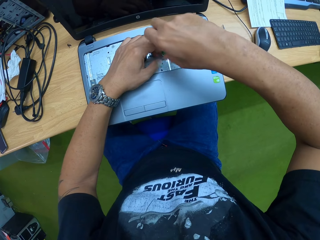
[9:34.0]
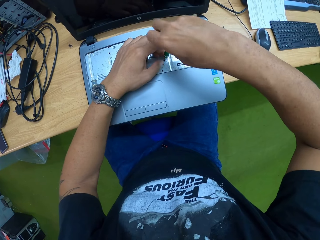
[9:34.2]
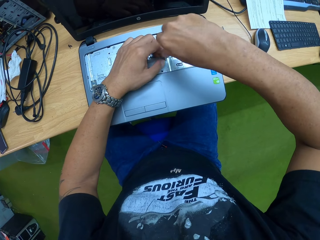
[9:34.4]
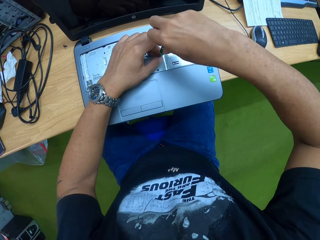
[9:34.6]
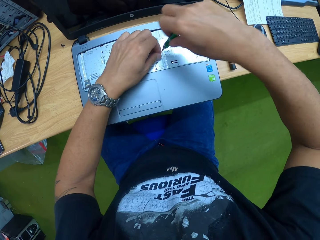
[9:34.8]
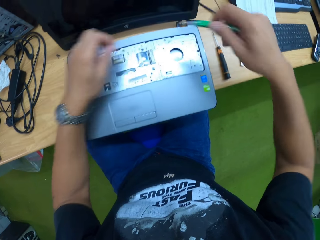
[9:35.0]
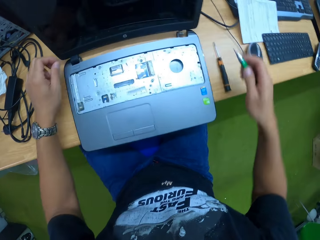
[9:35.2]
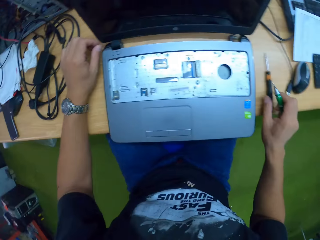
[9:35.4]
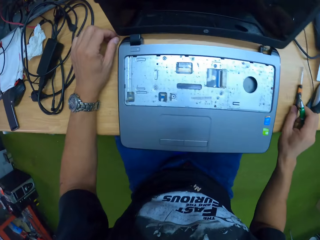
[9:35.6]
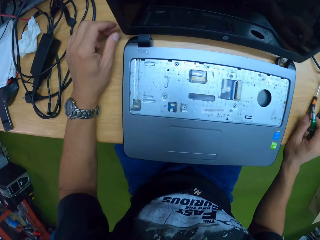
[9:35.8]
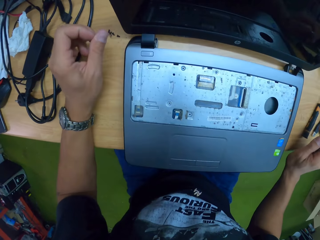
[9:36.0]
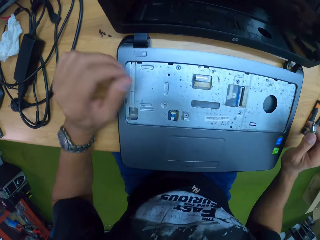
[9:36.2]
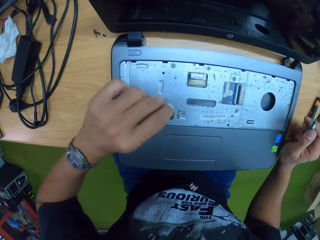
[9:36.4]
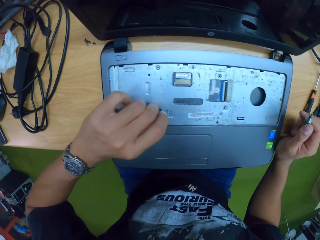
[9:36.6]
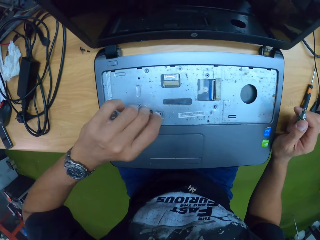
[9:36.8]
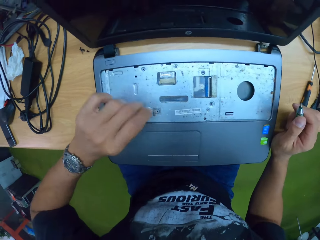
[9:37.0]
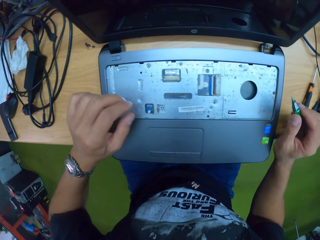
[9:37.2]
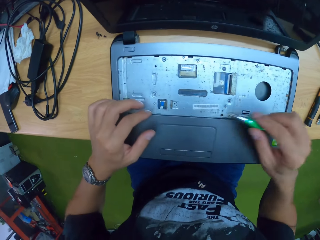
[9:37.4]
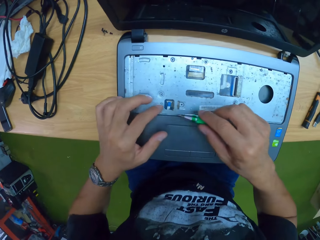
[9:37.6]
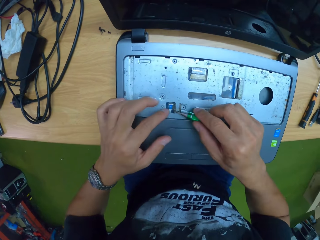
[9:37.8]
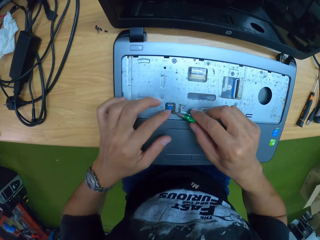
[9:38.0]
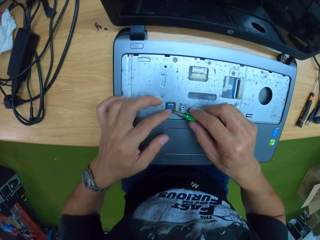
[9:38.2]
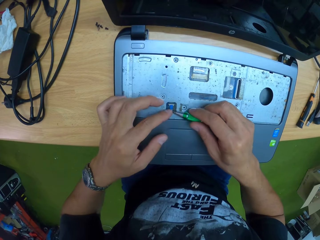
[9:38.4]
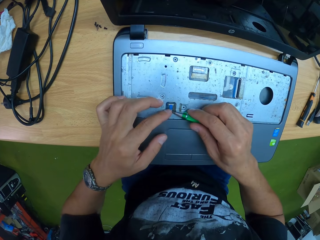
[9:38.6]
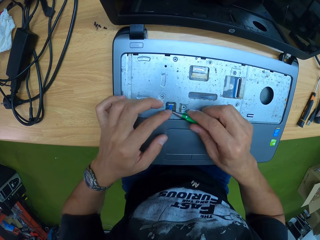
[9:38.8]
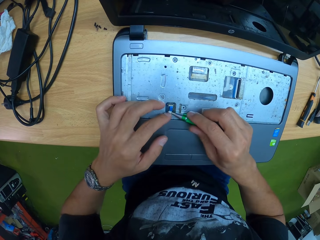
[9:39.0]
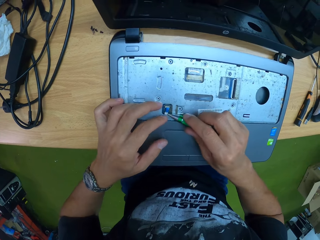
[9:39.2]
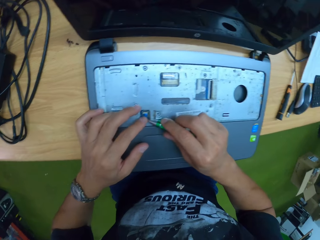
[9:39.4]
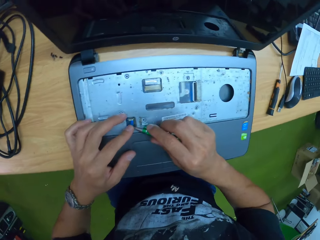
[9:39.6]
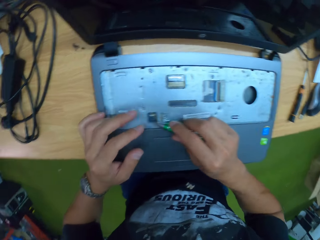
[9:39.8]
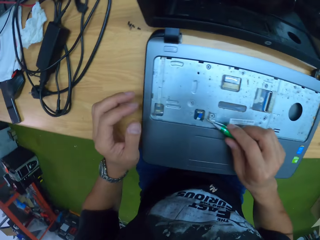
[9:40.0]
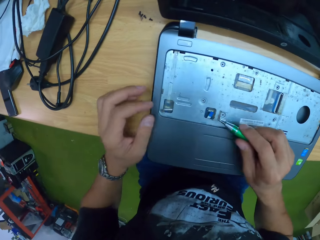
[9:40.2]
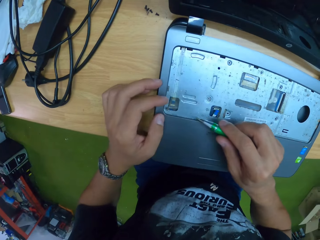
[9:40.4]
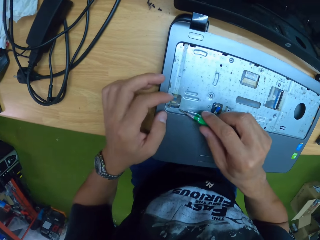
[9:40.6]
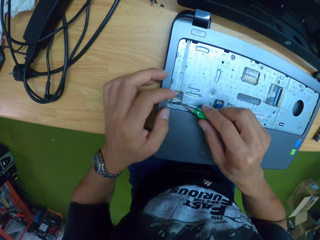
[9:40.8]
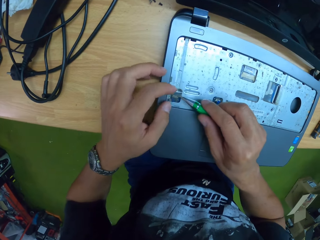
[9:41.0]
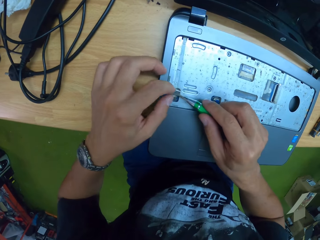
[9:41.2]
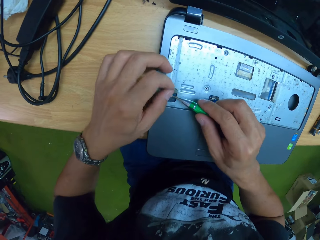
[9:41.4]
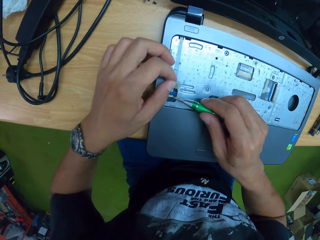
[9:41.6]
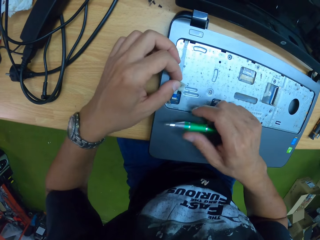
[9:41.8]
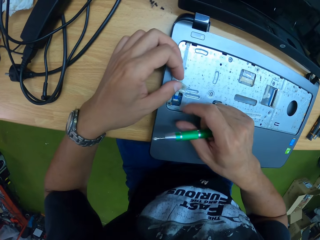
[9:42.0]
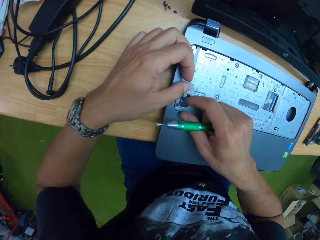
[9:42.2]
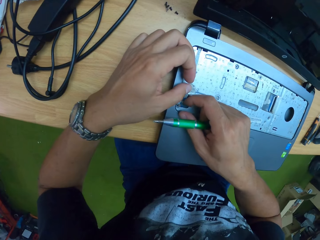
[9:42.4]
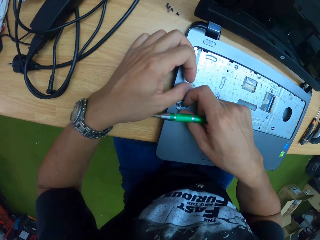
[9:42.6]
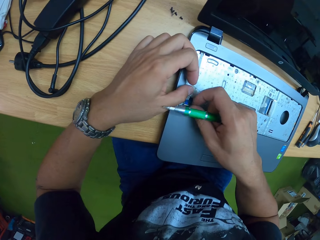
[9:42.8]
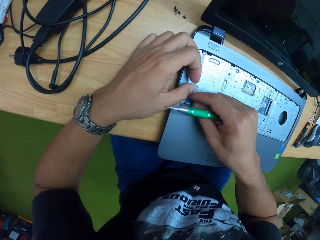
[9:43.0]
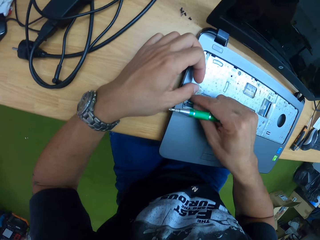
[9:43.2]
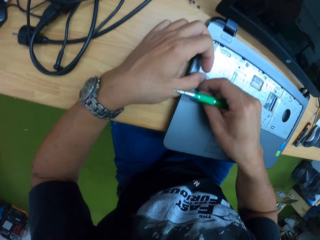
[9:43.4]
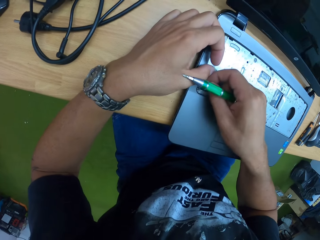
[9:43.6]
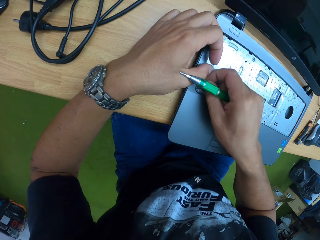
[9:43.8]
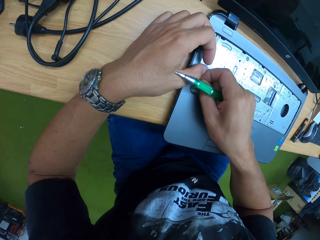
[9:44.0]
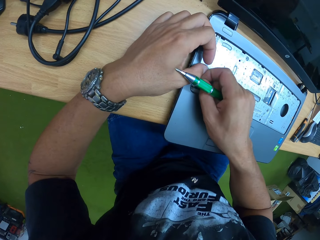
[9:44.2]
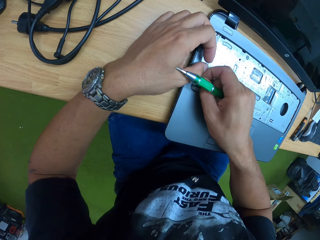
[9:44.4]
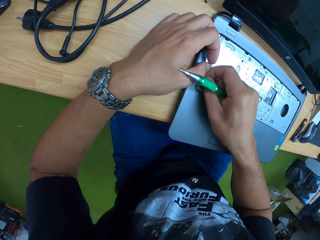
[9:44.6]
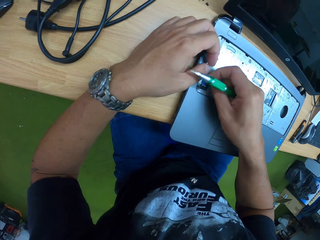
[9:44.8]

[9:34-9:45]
The camera wearer takes the screw from the screwdriver with his left hand. He drops the screw on the table with his left hand. He touches a sticker on the keyboard cover. He removes the sticker on the keyboard cover with a screwdriver. He adjusts a cord on the laptop with both hands. He removes the sticker on the keyboard cover with the screwdriver again. He adjusts the cord on the laptop with both hands again. He pulls the sticker with the right hand.

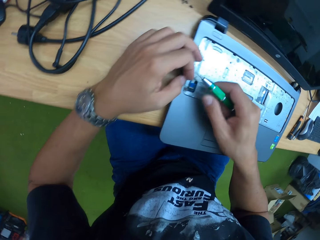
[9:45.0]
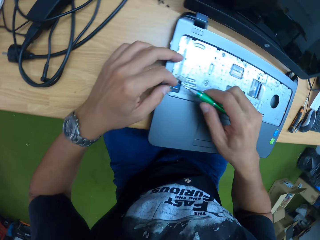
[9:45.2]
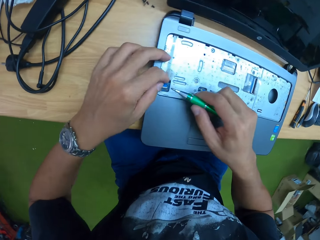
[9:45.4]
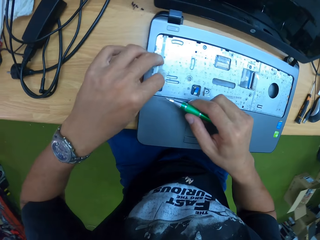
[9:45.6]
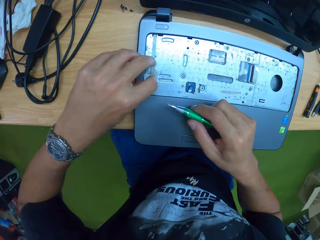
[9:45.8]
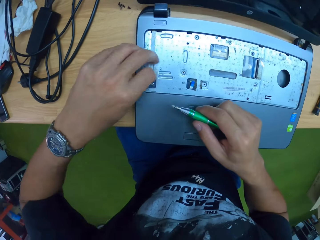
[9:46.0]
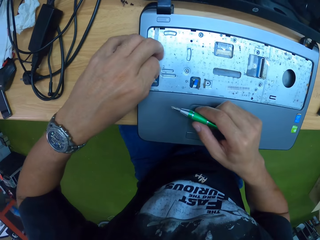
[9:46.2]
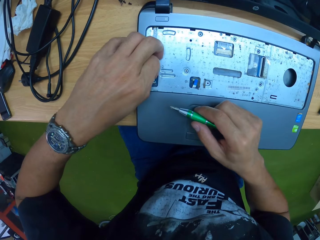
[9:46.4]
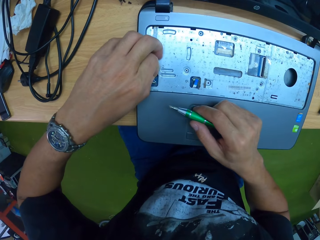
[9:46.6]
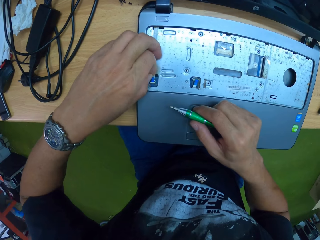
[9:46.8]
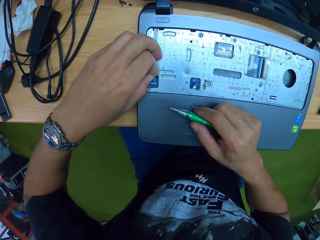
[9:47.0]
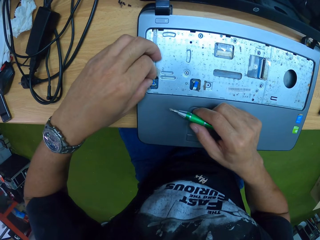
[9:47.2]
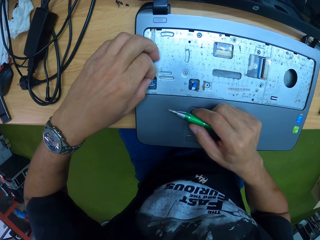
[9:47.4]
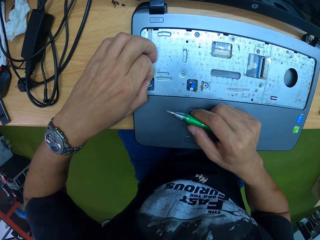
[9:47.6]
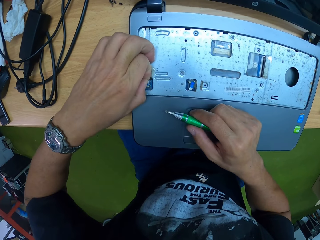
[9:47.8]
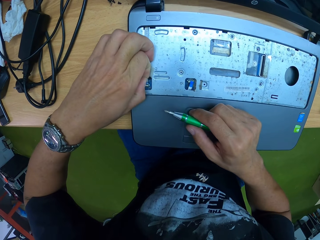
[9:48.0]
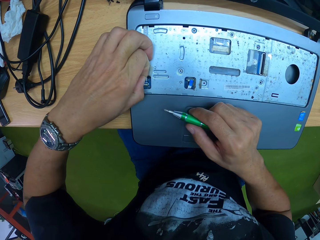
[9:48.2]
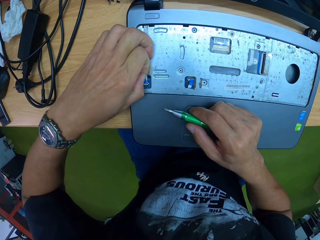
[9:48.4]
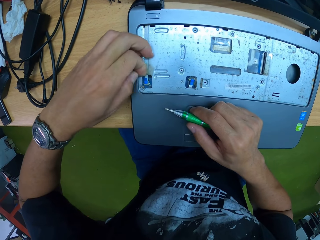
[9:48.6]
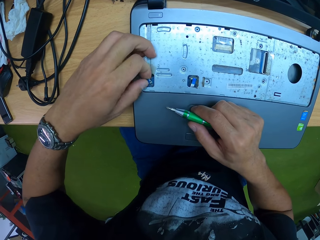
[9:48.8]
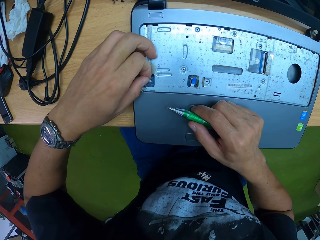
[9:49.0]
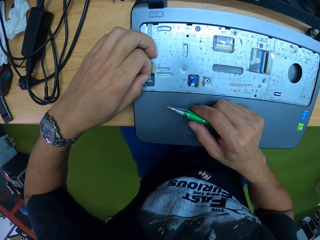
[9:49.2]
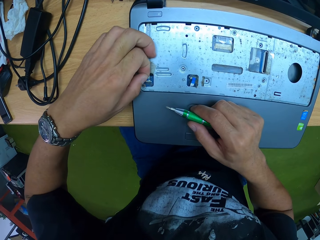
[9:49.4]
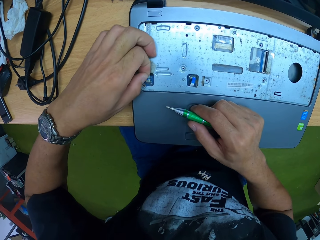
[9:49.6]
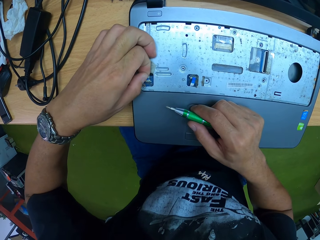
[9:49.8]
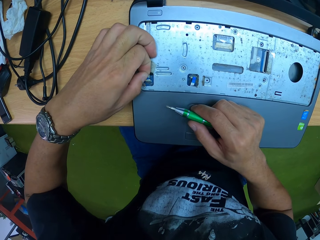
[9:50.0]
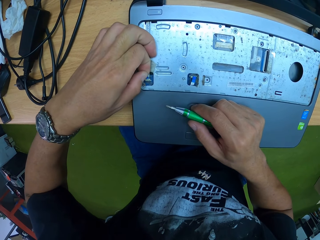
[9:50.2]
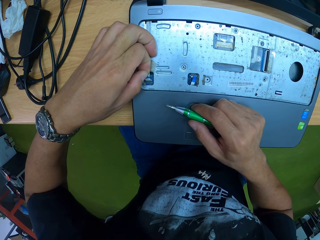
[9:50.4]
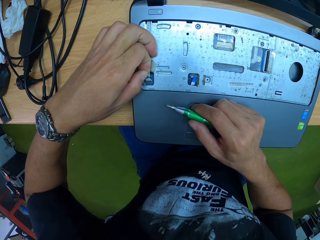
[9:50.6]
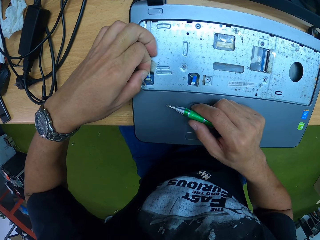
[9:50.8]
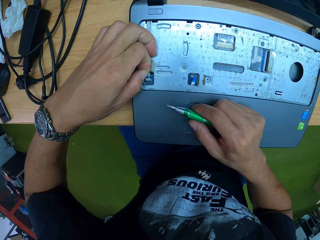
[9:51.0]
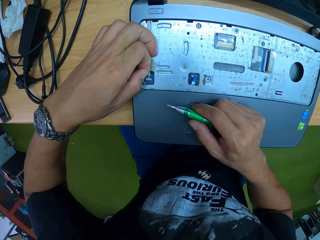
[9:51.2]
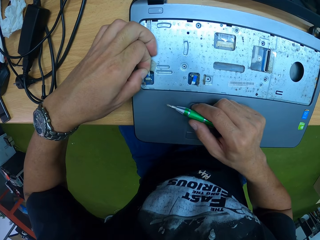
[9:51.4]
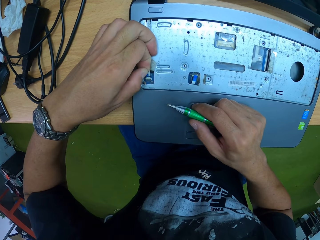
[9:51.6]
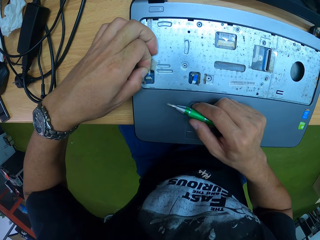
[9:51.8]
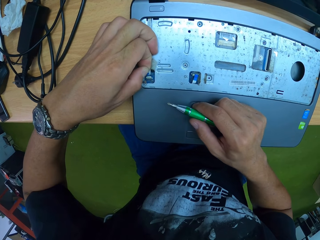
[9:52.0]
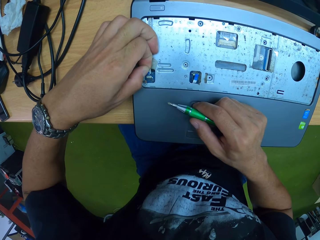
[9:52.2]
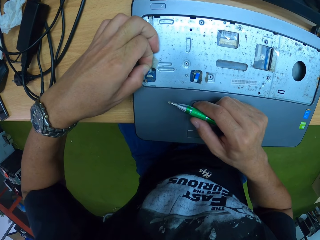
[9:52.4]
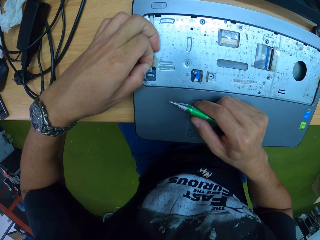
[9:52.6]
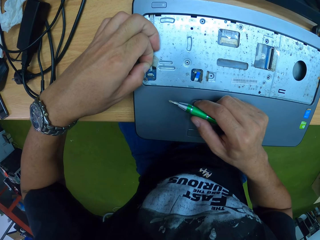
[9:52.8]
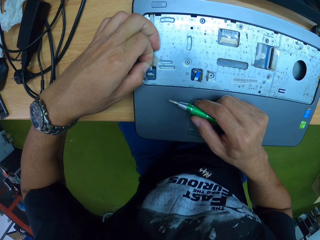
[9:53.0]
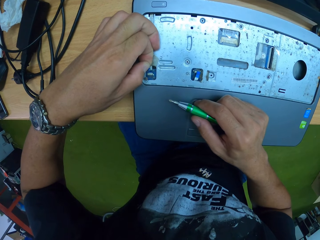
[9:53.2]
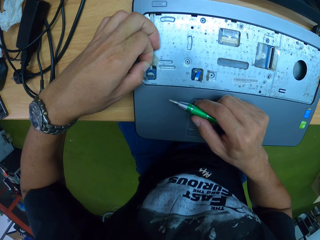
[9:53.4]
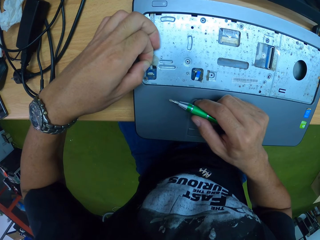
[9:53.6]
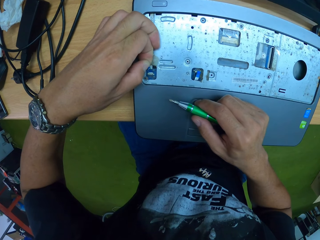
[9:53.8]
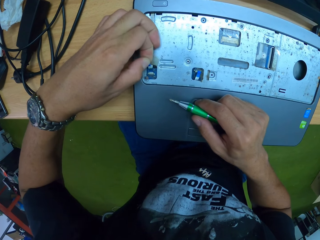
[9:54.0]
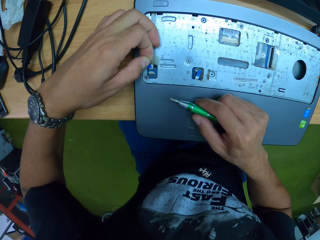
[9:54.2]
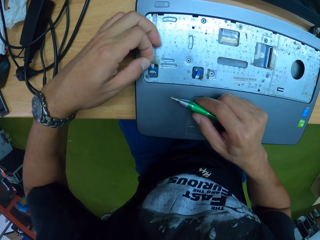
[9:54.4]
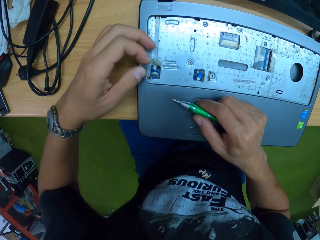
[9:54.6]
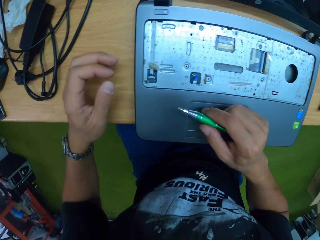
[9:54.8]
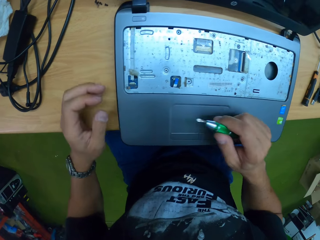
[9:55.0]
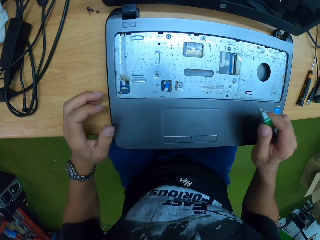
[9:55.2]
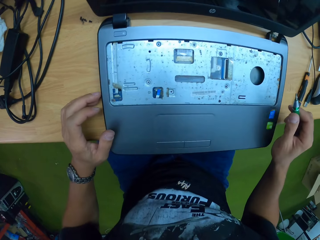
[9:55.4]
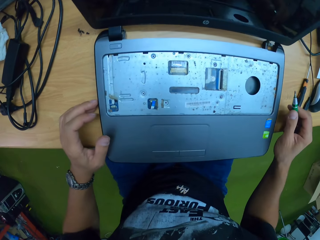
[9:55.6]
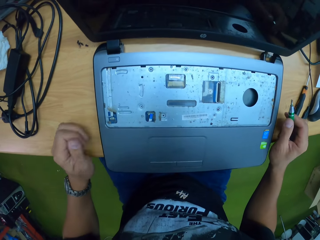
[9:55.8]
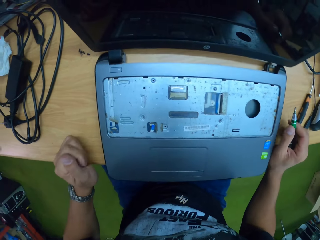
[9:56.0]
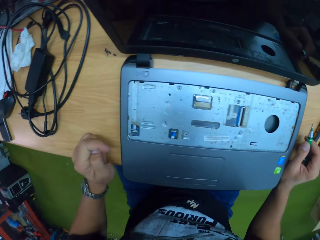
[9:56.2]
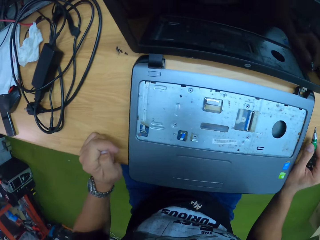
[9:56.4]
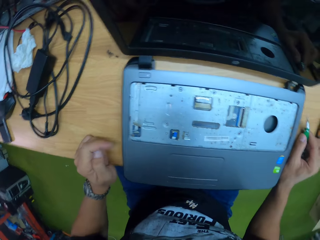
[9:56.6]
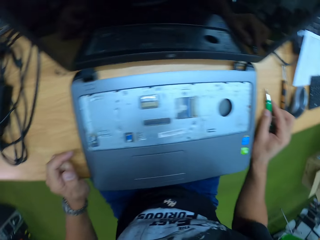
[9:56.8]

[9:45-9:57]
The camera wearer pulls a sticker with the left hand. He adjusts a cord on the laptop with his left hand. He looks around. He drops the screwdriver on the table with his right hand.
